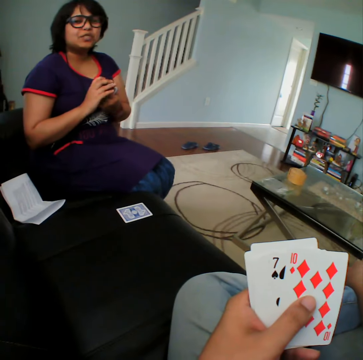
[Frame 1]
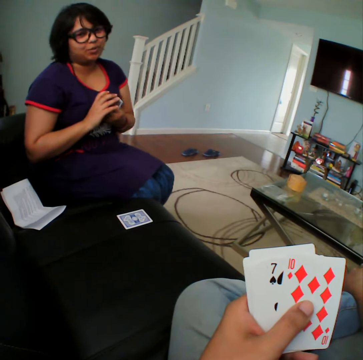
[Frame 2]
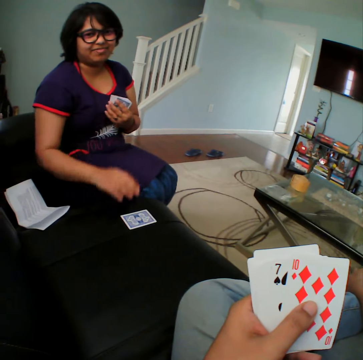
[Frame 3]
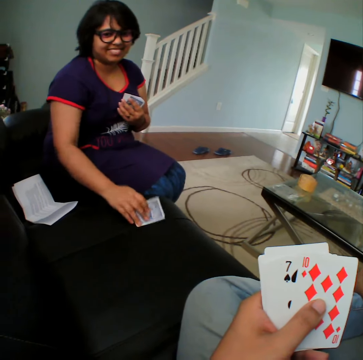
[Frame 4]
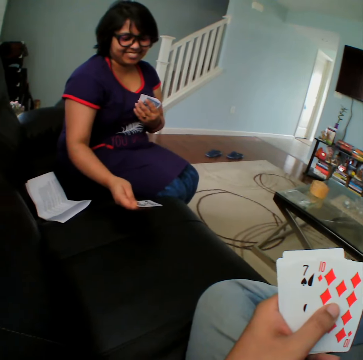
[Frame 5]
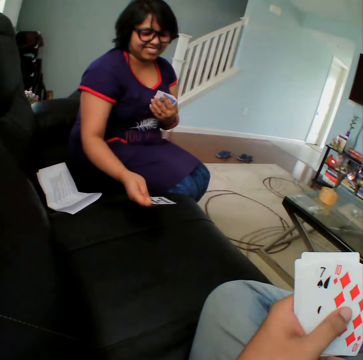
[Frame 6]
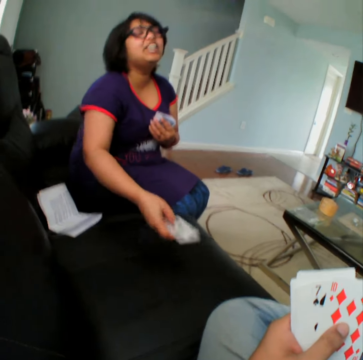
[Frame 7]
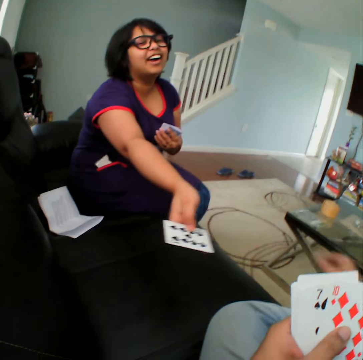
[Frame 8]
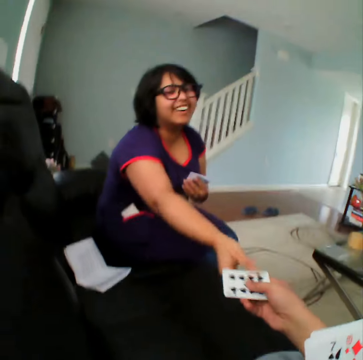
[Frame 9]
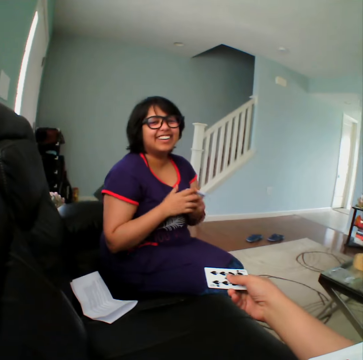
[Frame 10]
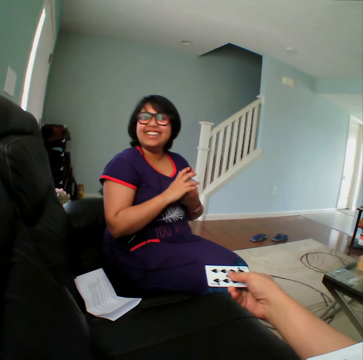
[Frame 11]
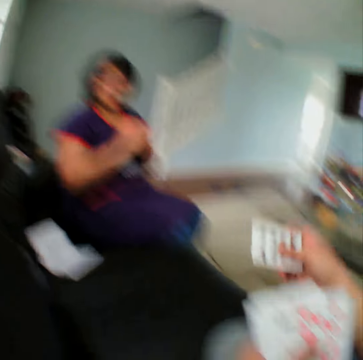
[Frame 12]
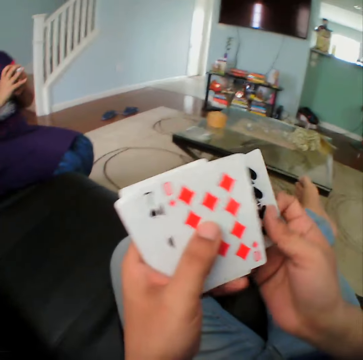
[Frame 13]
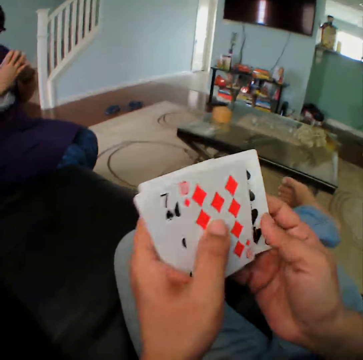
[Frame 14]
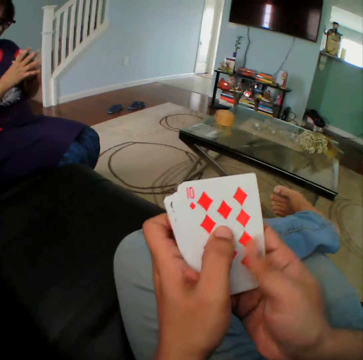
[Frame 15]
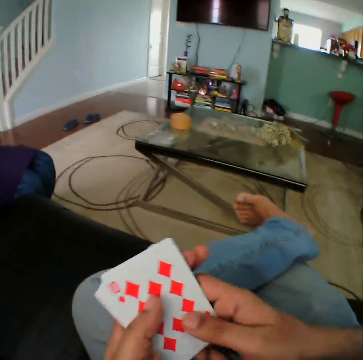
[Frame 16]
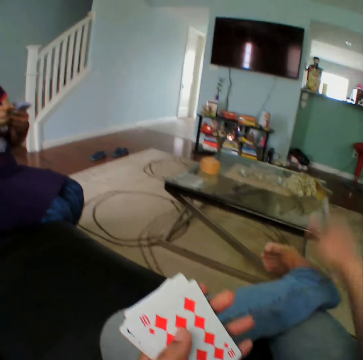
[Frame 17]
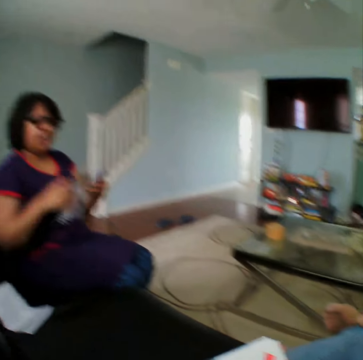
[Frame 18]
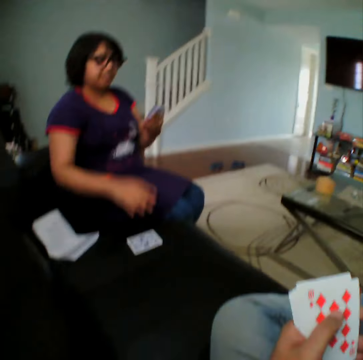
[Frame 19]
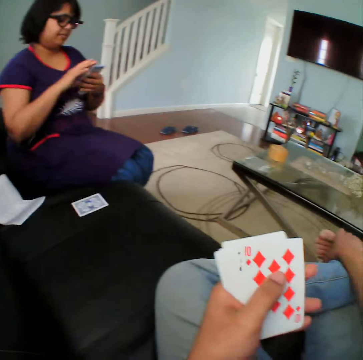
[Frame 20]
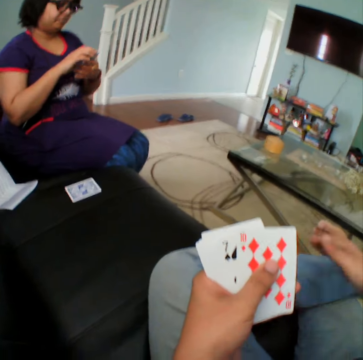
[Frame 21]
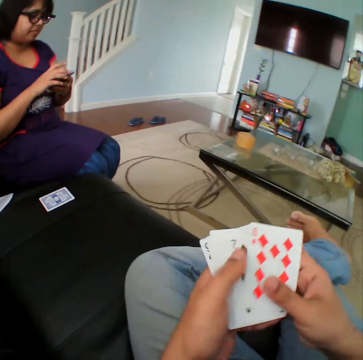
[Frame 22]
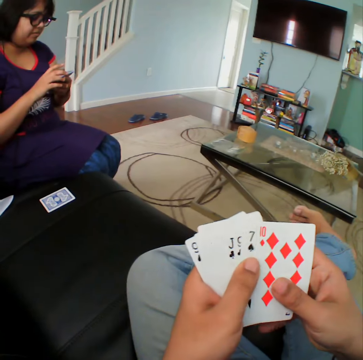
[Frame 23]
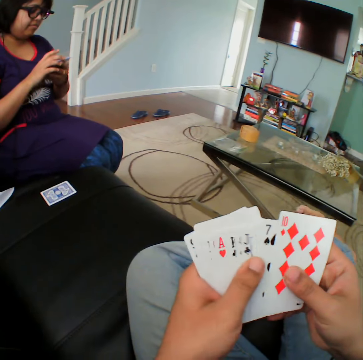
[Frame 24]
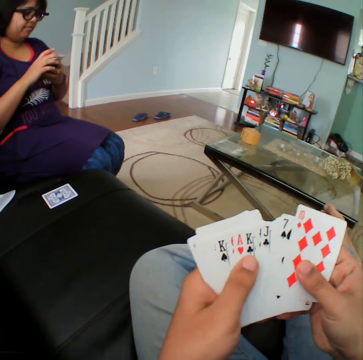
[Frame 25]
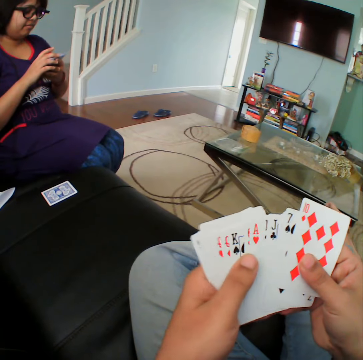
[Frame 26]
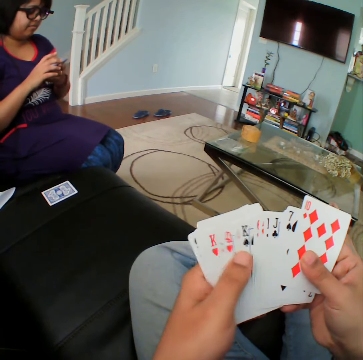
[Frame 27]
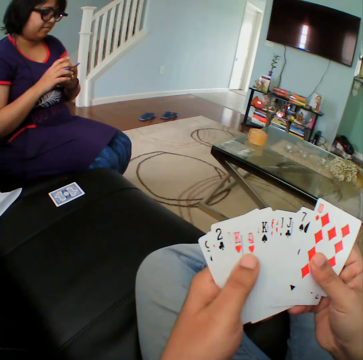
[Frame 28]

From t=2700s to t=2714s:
A woman picks the card and turns the card. The woman hands the card to the camera wearer. The camera wearer converses with the woman. The woman picks the card and places the card in the couch. The camera wearer selects the cards.

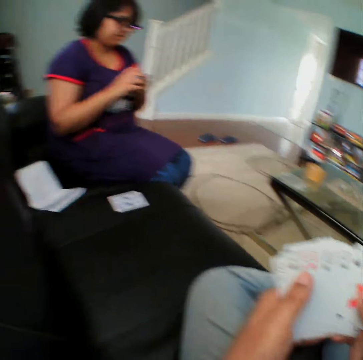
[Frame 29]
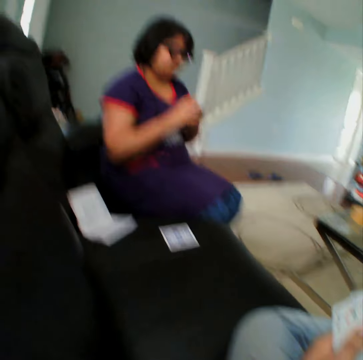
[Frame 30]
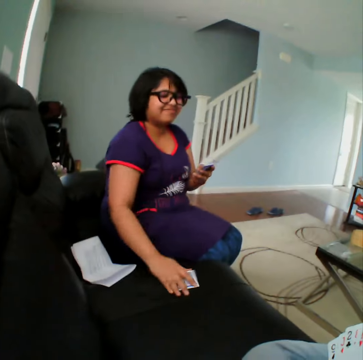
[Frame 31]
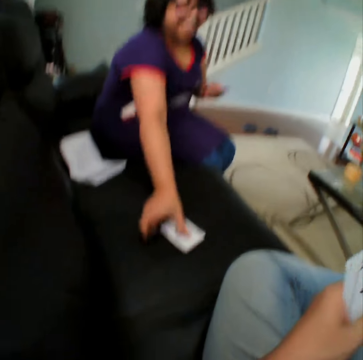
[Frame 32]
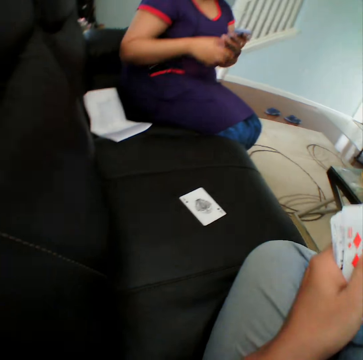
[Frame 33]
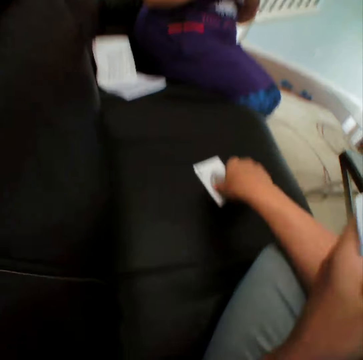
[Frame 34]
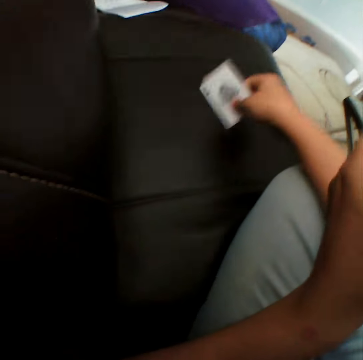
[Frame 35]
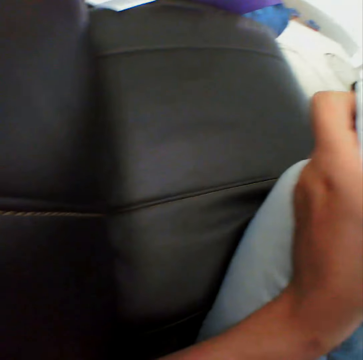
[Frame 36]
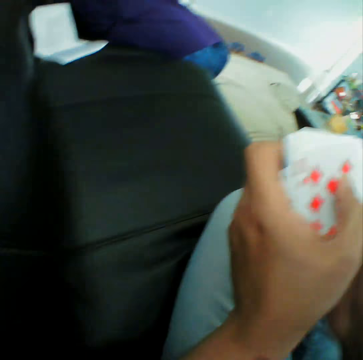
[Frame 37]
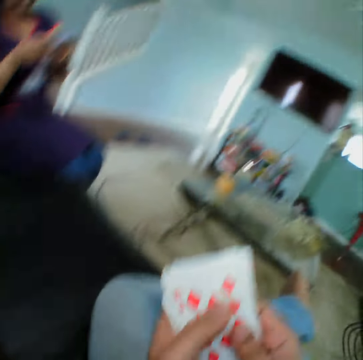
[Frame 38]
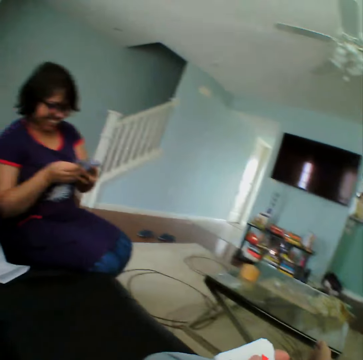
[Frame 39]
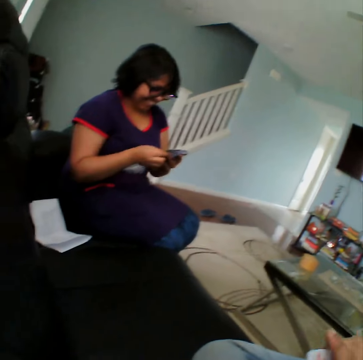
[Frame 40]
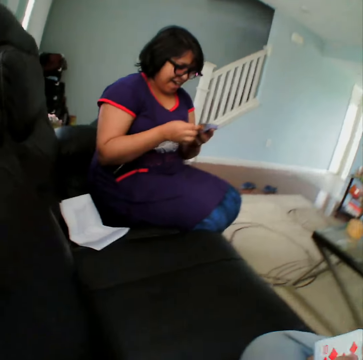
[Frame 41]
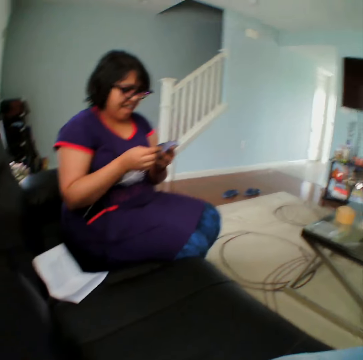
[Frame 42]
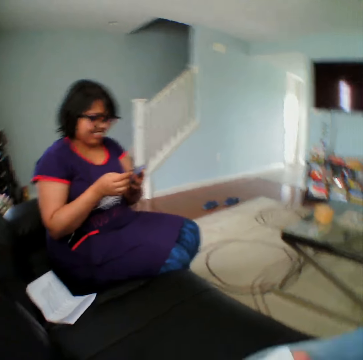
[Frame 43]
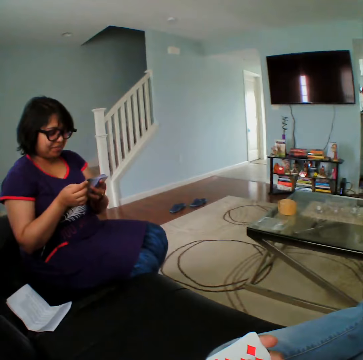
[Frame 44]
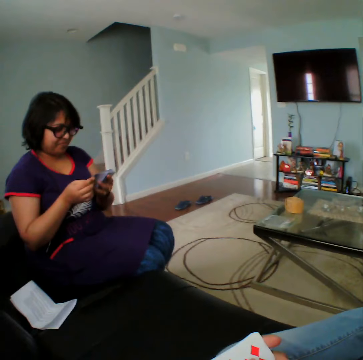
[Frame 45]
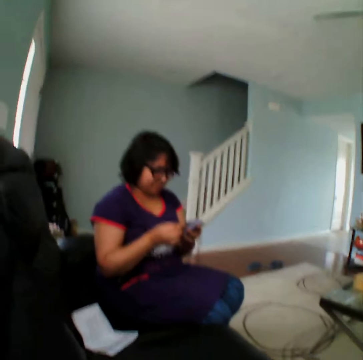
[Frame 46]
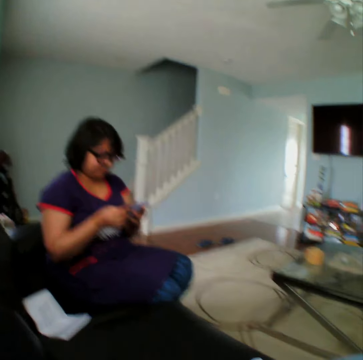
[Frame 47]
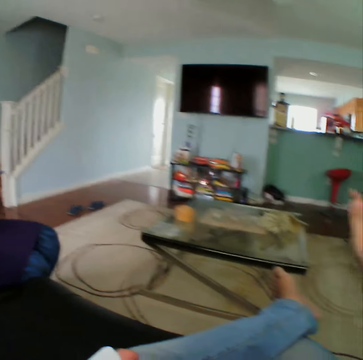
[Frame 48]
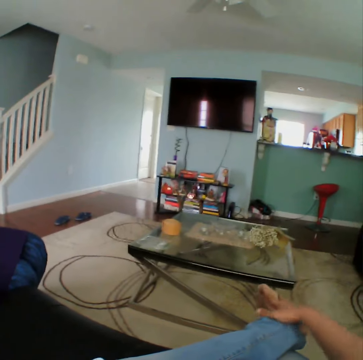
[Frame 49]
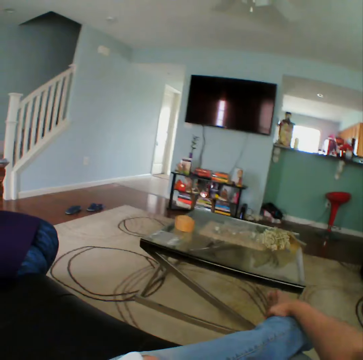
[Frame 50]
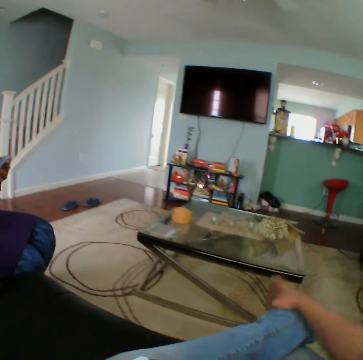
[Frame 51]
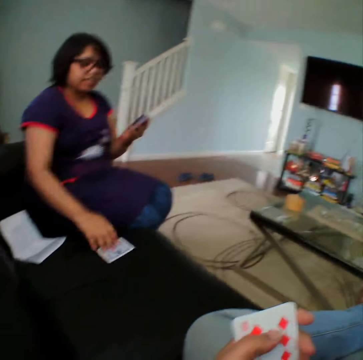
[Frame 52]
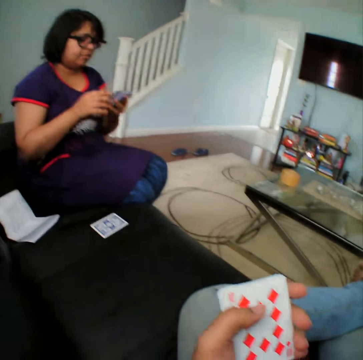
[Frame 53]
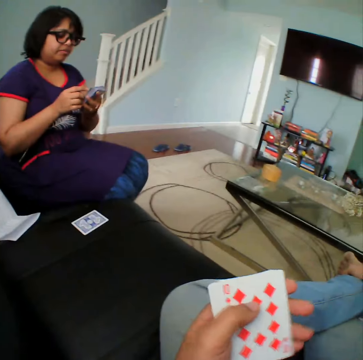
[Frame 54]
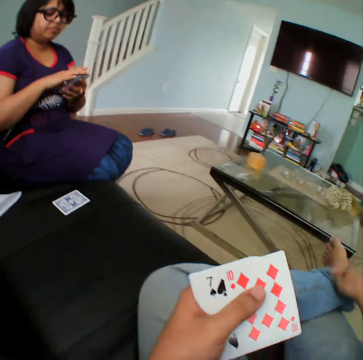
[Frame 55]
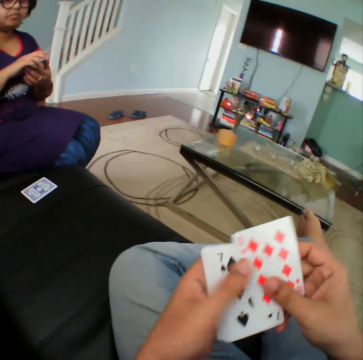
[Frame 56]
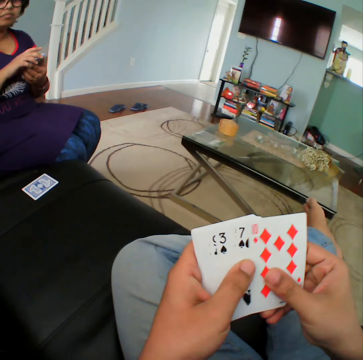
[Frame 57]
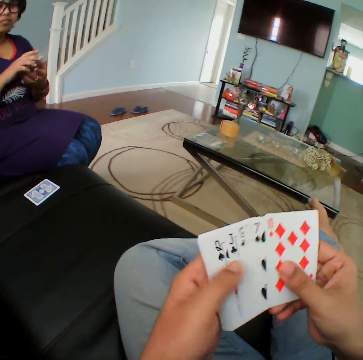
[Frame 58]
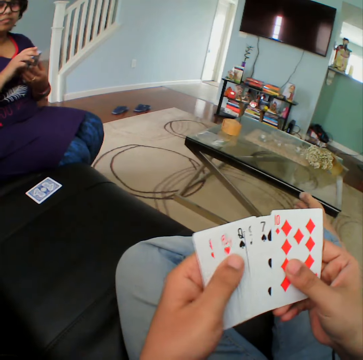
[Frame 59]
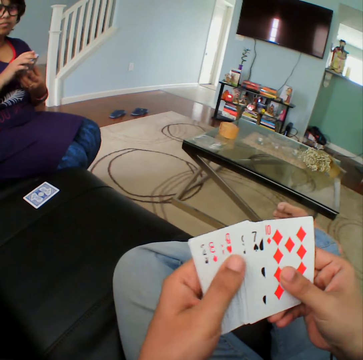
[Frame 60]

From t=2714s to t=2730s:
A woman touches a card on the sofa and gives the card to the camera wearer. The camera wearer picks the card from the sofa. He inspects the cards on his hands. He stares at the woman. He looks around the apartment. The woman places the card on the sofa. The camera wearer inspects the cards on his hands.

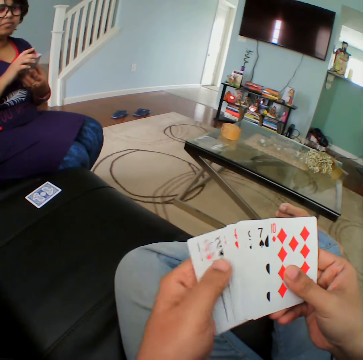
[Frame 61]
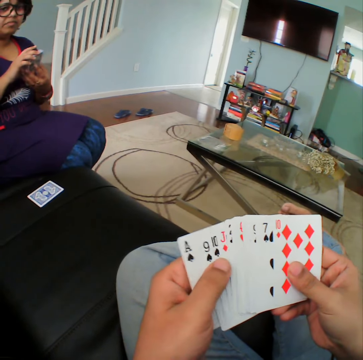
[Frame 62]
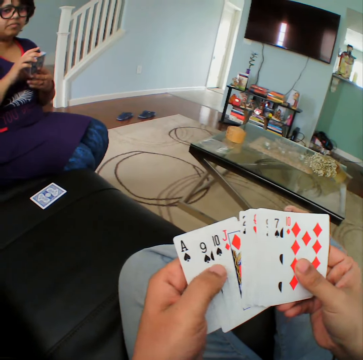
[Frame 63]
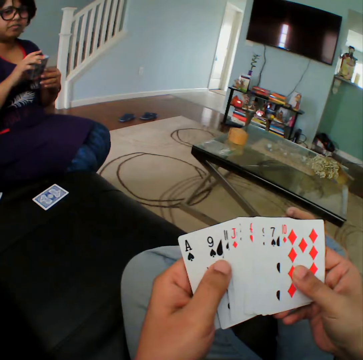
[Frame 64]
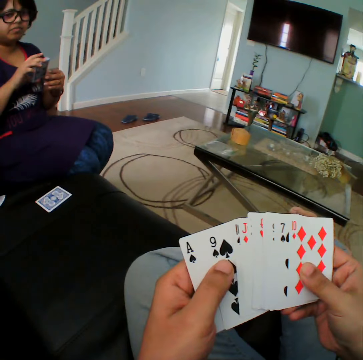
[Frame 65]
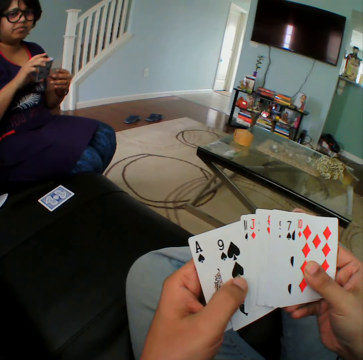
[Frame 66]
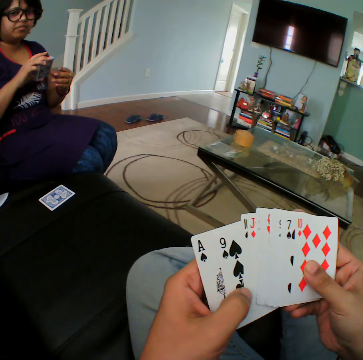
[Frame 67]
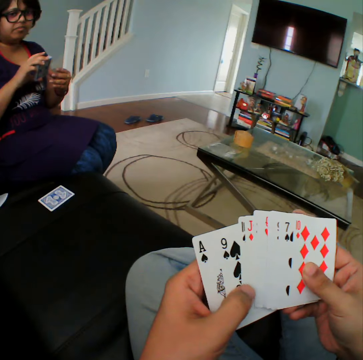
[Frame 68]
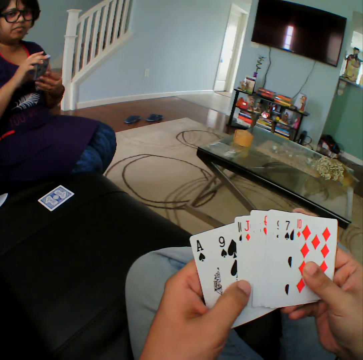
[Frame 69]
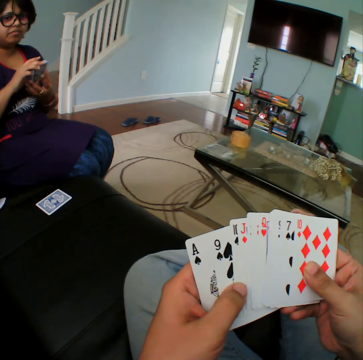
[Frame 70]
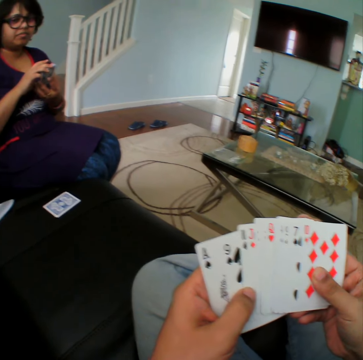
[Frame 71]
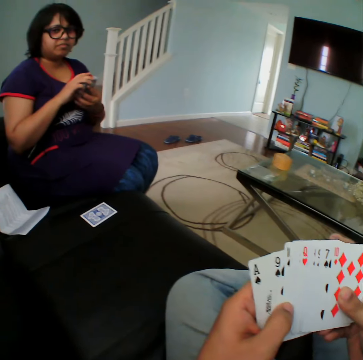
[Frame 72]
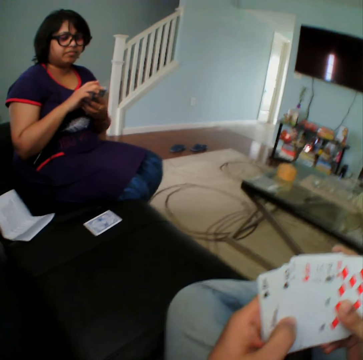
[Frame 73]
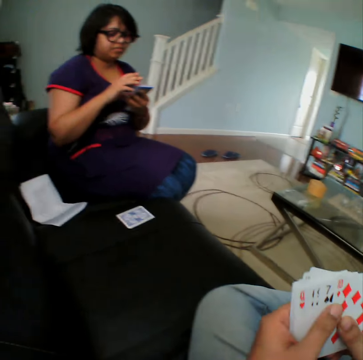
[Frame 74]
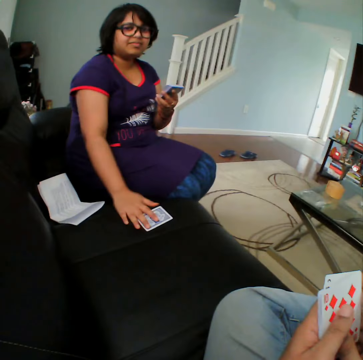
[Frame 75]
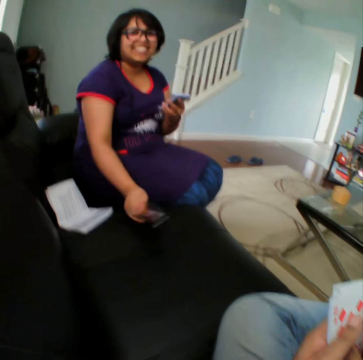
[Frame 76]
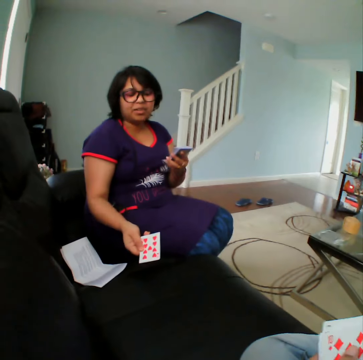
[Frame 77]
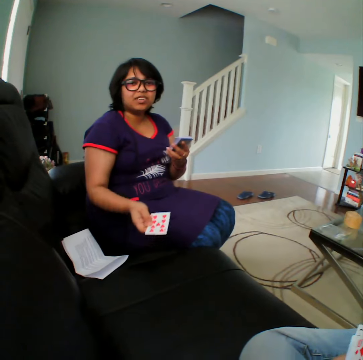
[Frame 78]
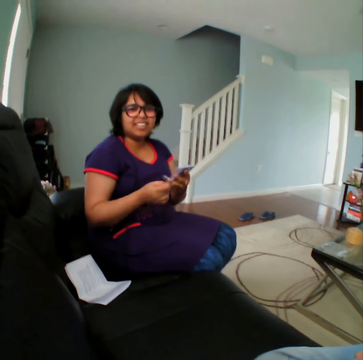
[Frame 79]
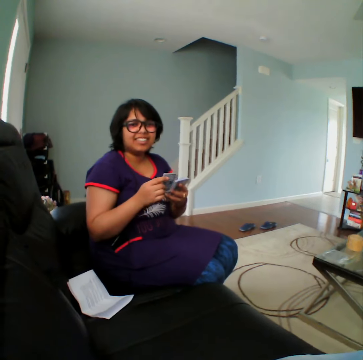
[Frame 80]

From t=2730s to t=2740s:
The camera wearer stares at a woman. The woman picks a card from the sofa.
